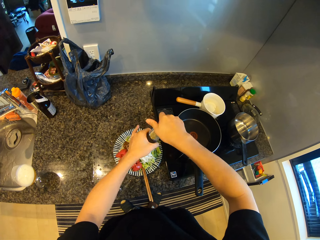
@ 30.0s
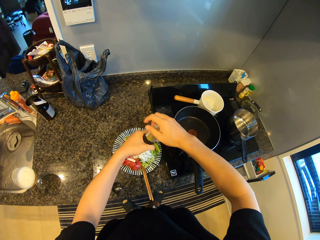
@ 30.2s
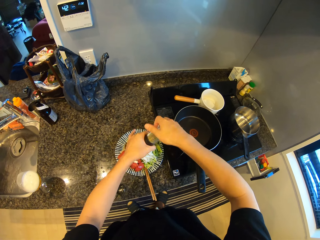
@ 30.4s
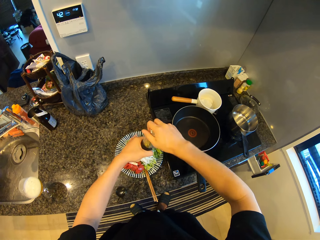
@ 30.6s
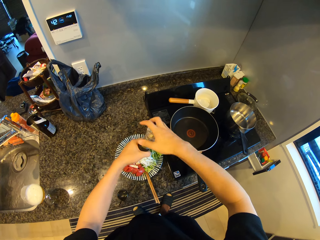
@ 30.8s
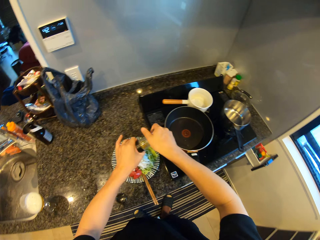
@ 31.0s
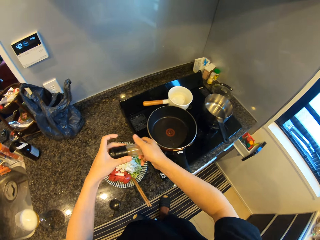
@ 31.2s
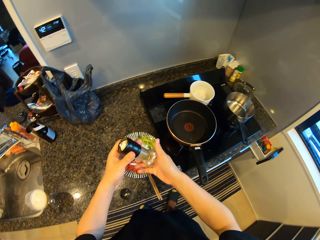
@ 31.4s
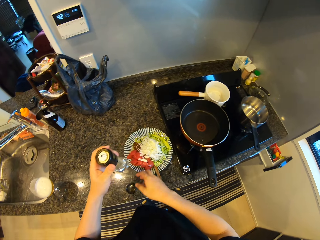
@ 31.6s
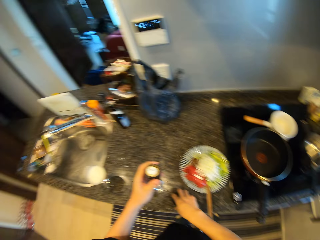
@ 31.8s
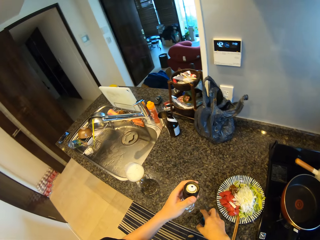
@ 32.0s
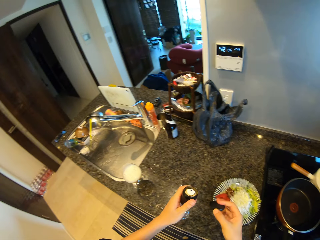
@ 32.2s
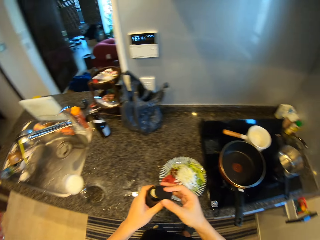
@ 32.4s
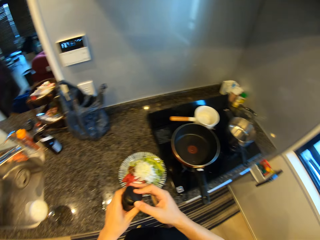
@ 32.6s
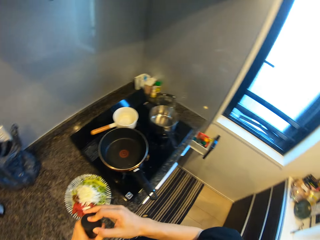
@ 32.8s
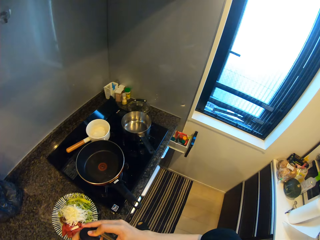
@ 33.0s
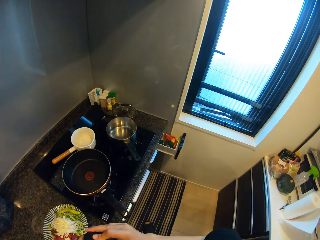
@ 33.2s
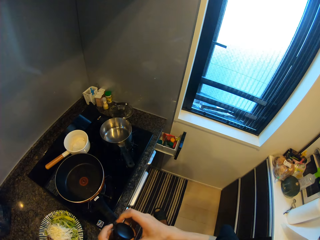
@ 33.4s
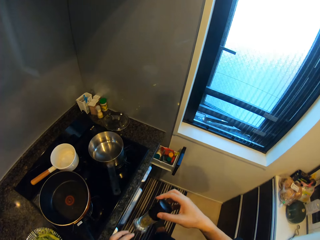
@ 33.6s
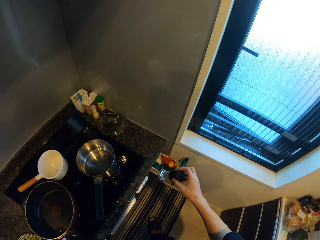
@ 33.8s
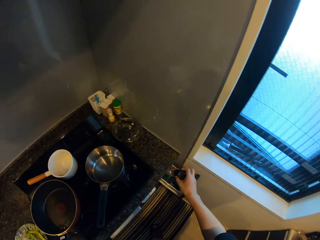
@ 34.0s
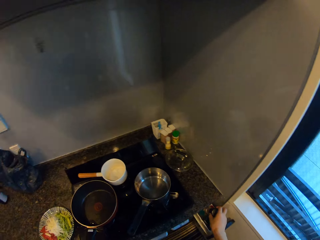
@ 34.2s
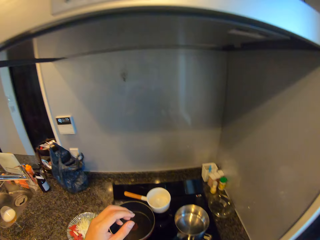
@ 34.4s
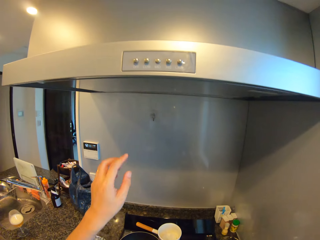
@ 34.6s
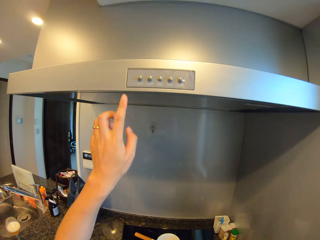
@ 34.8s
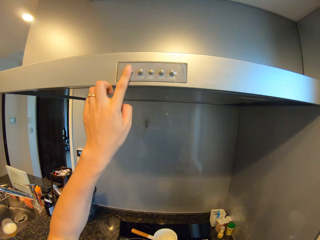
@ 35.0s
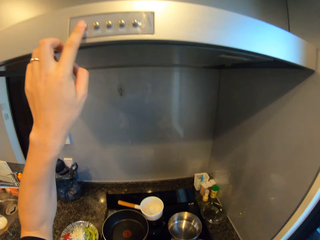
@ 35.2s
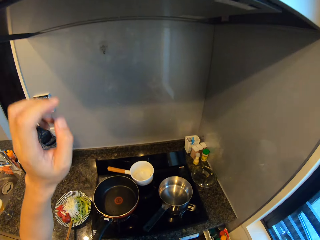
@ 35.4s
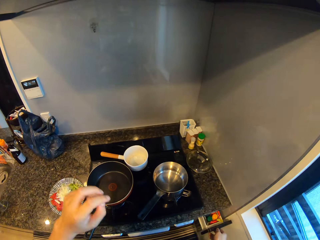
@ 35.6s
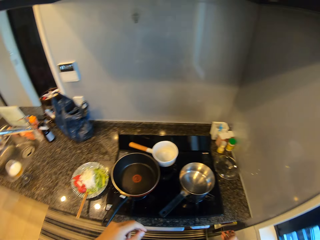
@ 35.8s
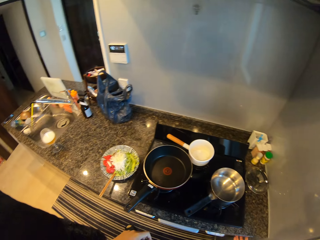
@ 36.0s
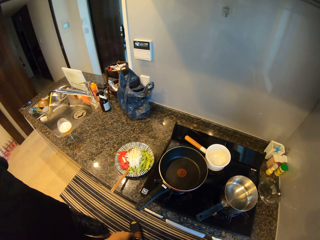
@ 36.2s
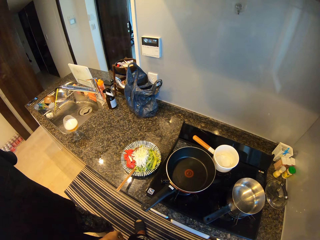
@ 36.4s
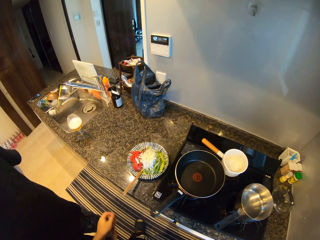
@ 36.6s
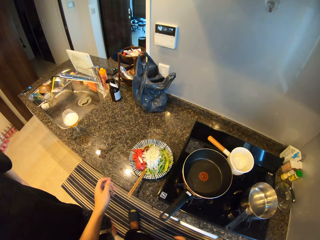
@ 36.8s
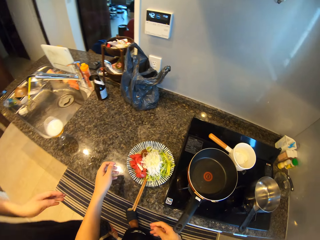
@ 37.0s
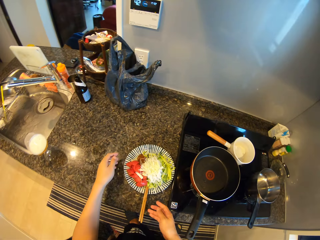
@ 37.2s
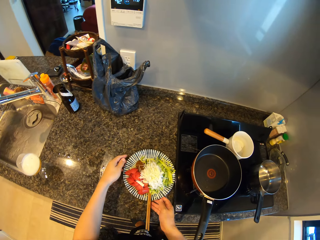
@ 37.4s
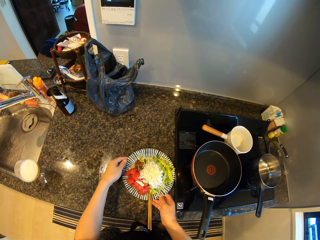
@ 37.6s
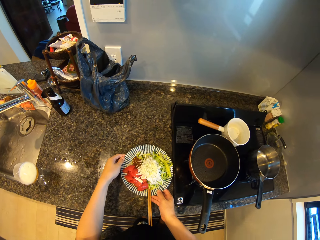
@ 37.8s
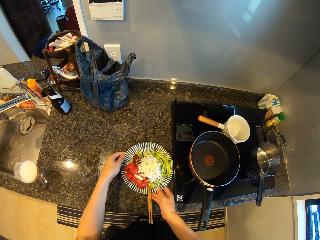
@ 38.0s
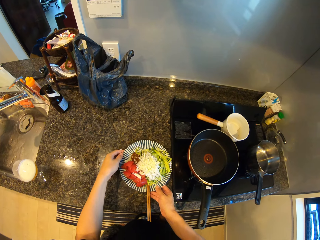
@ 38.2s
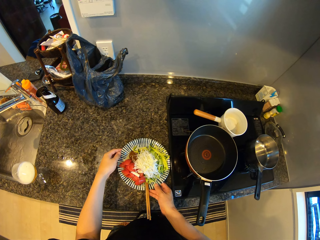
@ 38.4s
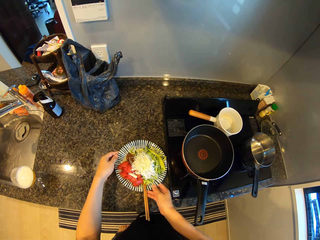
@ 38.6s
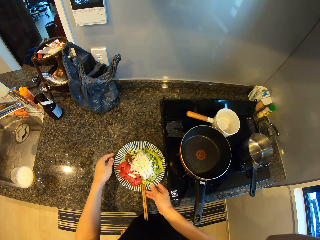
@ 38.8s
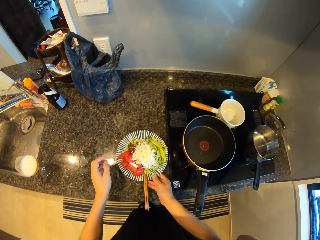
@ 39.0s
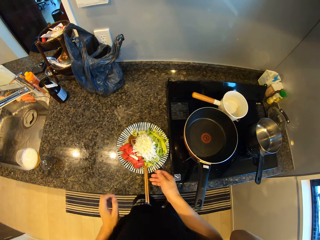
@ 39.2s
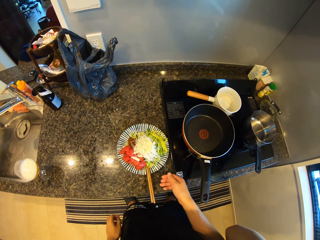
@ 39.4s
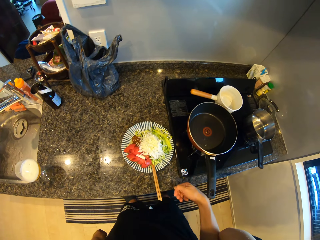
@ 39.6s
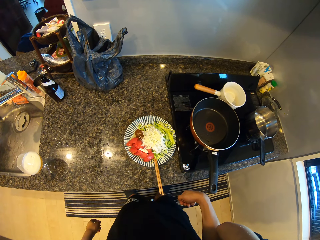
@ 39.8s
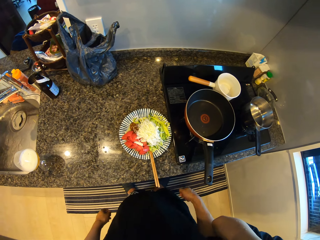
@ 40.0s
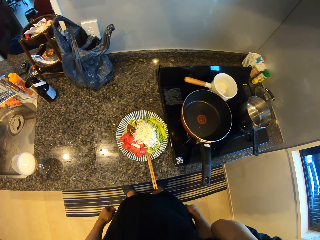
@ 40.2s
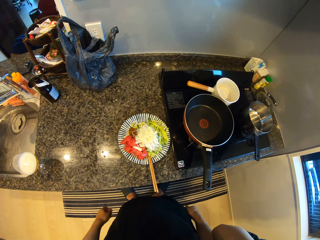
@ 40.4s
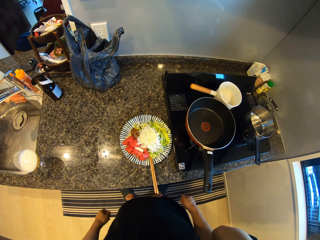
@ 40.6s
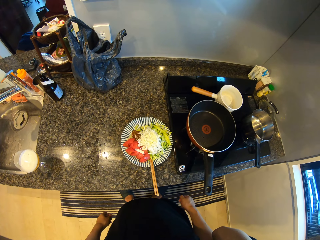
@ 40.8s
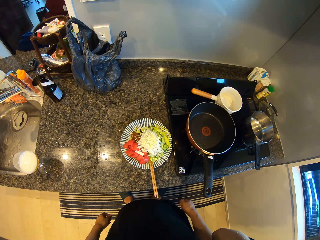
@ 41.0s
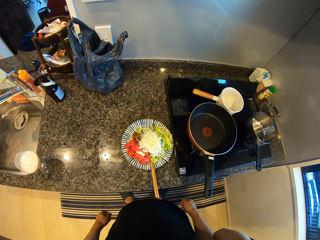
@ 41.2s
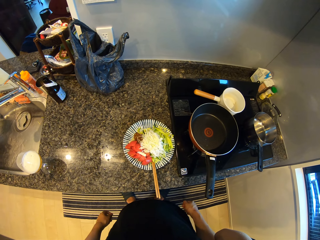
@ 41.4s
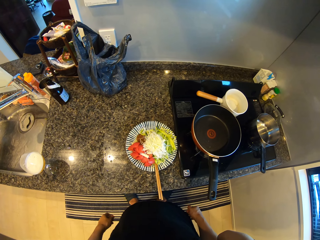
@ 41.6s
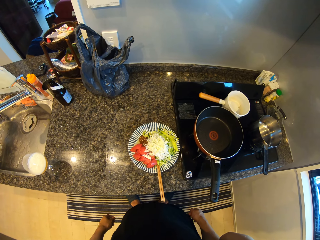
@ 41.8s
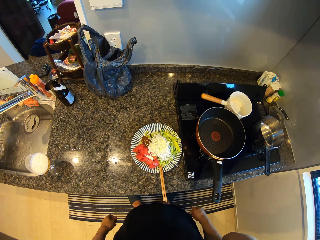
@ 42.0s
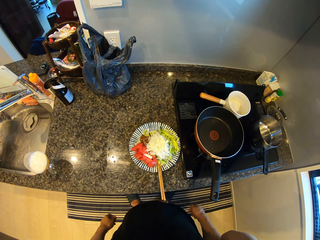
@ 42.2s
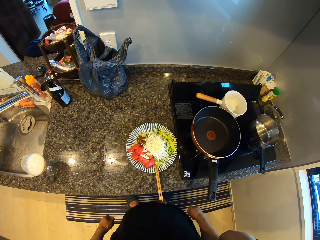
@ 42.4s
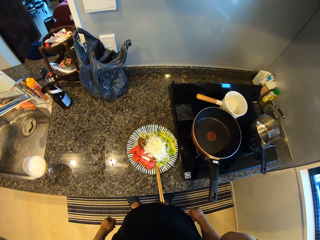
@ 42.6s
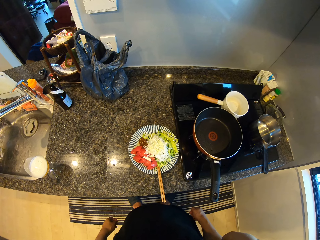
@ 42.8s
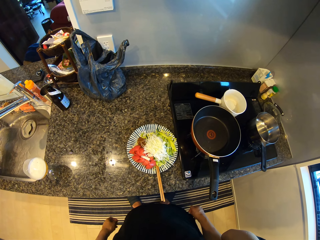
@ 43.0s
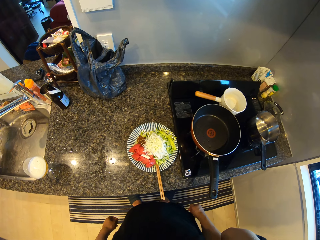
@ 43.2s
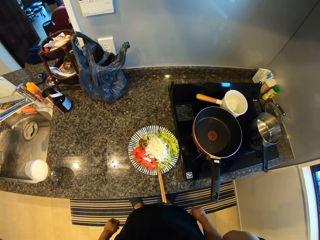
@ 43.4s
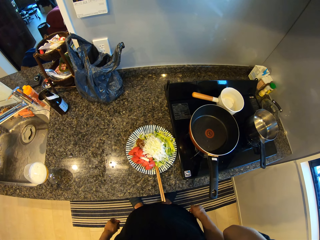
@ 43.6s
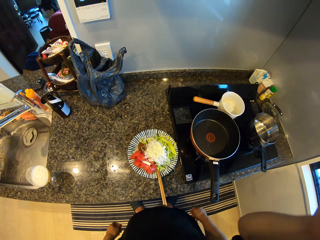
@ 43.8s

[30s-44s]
The camera wearer turns the bottle. They pick up the bottle cap on the kitchen slab. They cover the bottle with the cap. They walk around. They return the bottle into the drawer. They press a button on a cooker hood. They walk around. They touch the vegetable plate on the kitchen slab. They remove their hand from the plate. They stand.
